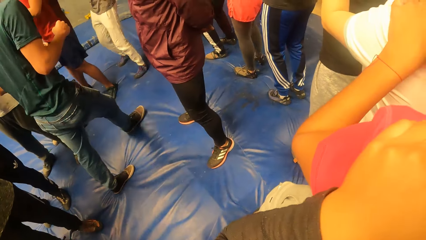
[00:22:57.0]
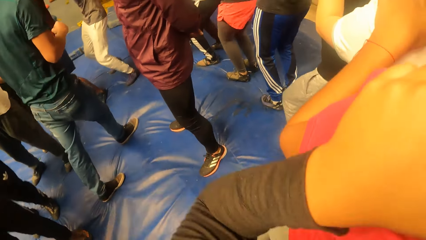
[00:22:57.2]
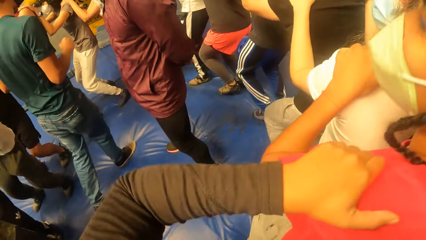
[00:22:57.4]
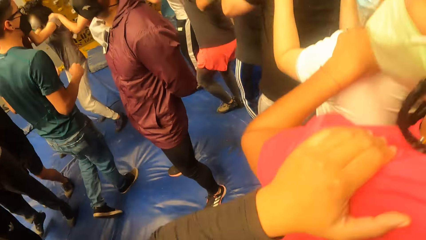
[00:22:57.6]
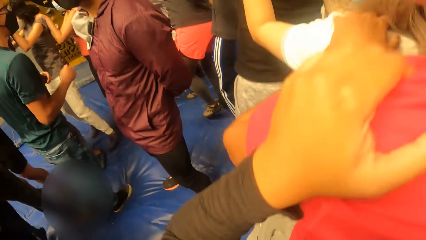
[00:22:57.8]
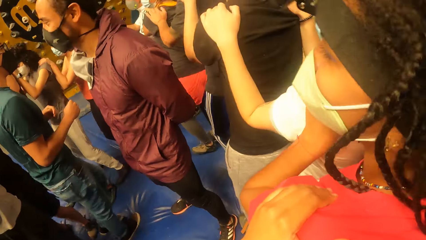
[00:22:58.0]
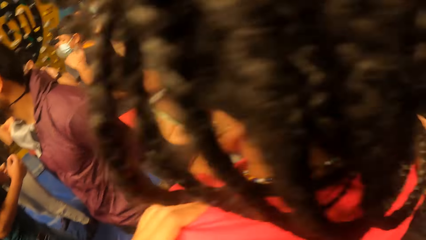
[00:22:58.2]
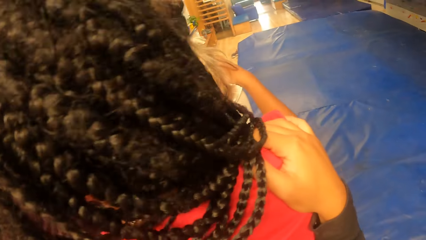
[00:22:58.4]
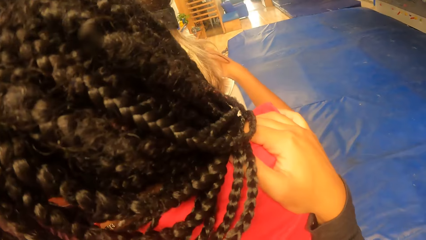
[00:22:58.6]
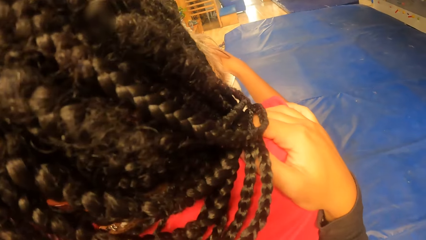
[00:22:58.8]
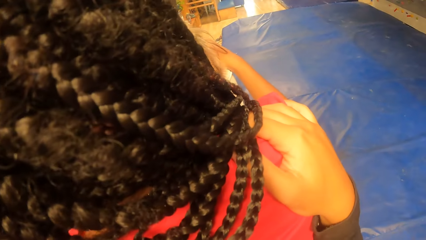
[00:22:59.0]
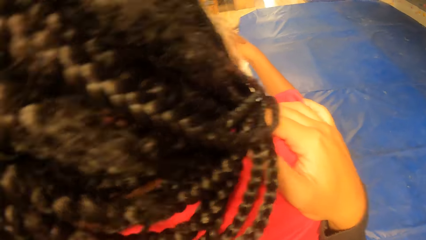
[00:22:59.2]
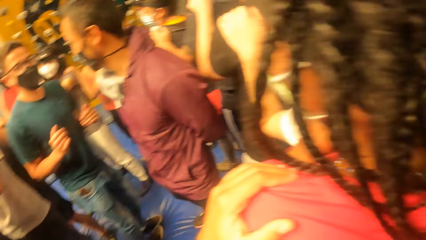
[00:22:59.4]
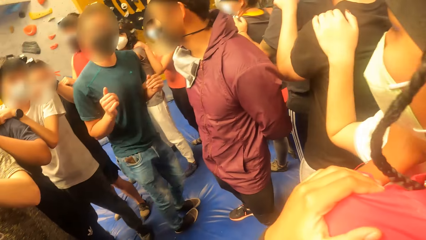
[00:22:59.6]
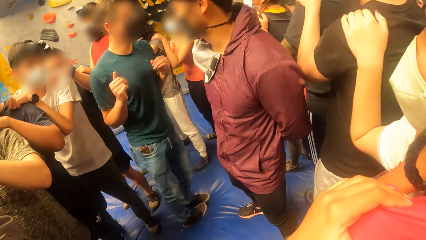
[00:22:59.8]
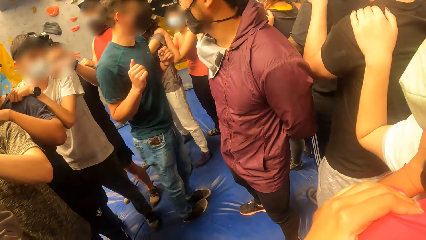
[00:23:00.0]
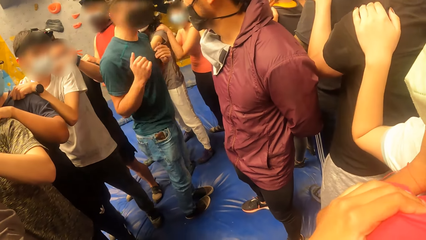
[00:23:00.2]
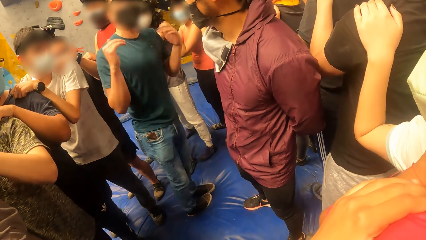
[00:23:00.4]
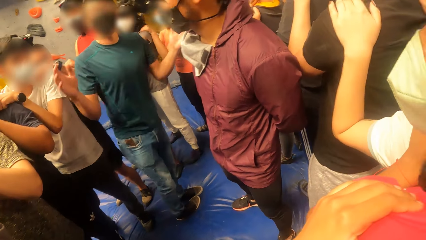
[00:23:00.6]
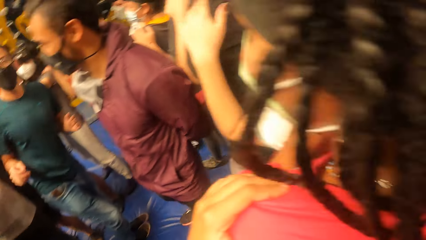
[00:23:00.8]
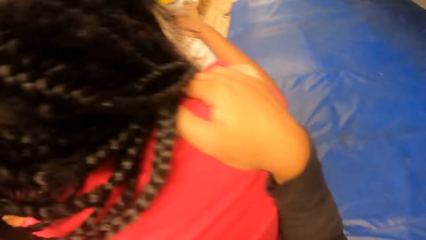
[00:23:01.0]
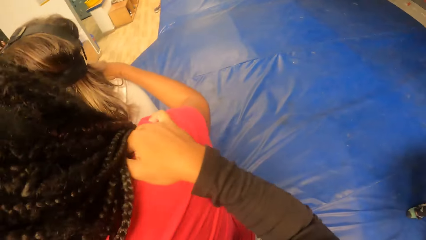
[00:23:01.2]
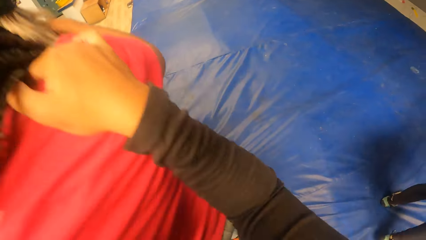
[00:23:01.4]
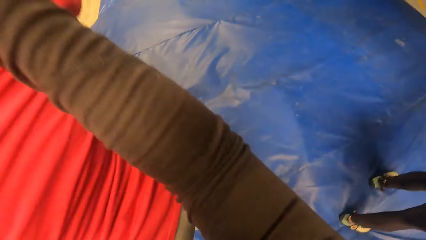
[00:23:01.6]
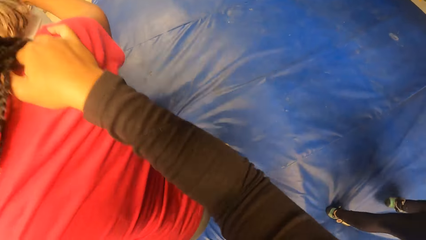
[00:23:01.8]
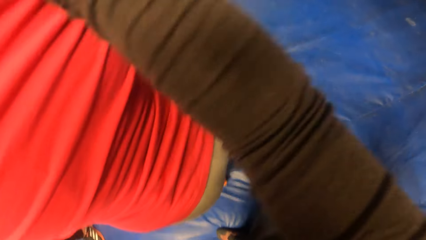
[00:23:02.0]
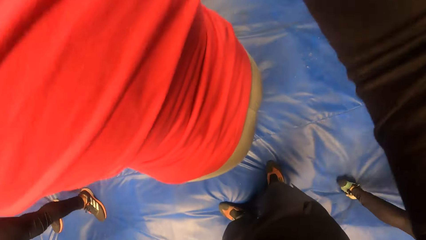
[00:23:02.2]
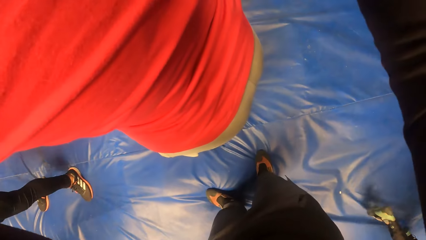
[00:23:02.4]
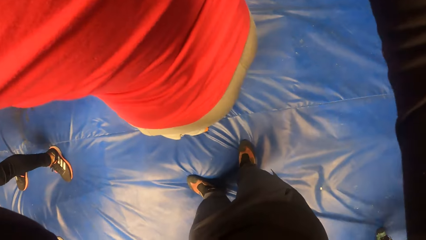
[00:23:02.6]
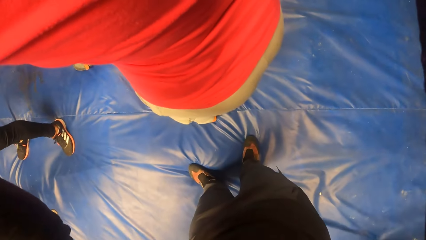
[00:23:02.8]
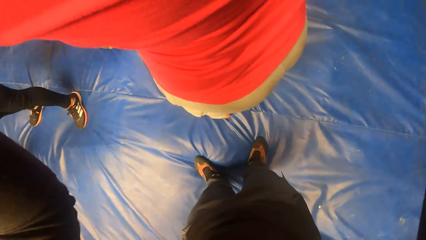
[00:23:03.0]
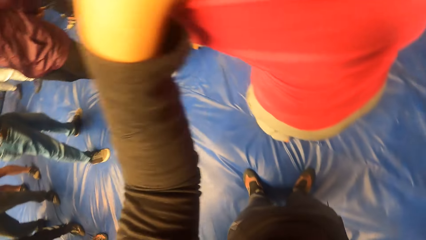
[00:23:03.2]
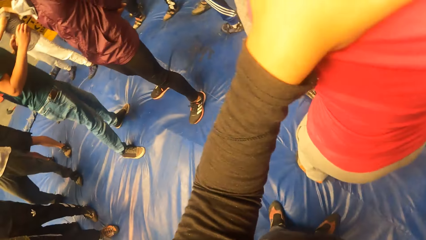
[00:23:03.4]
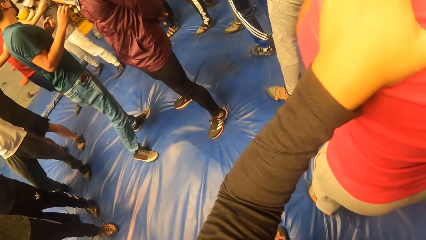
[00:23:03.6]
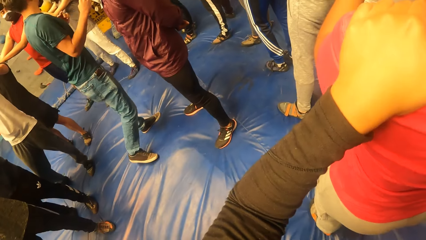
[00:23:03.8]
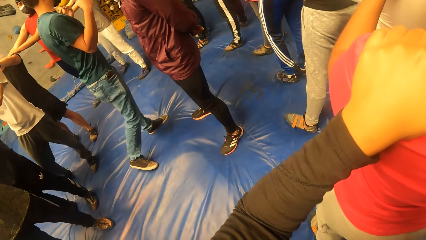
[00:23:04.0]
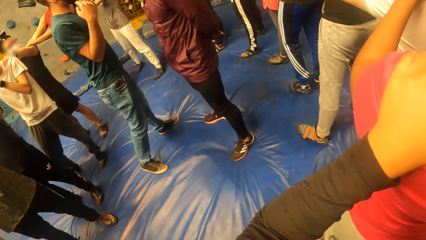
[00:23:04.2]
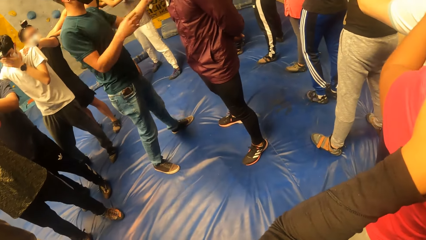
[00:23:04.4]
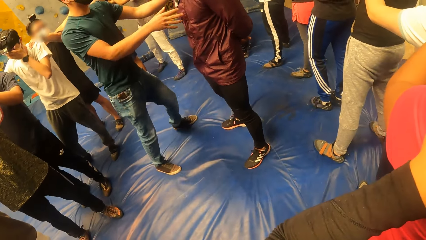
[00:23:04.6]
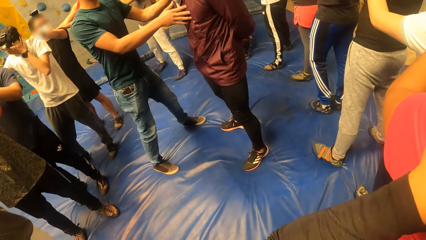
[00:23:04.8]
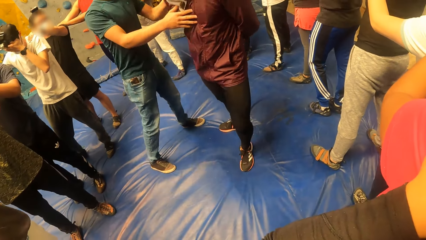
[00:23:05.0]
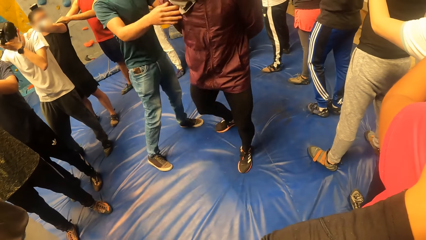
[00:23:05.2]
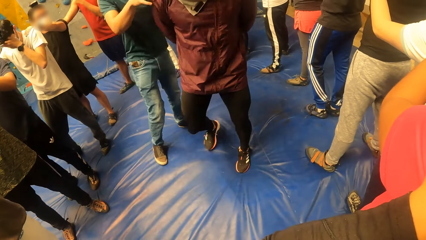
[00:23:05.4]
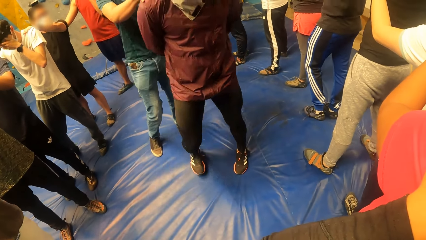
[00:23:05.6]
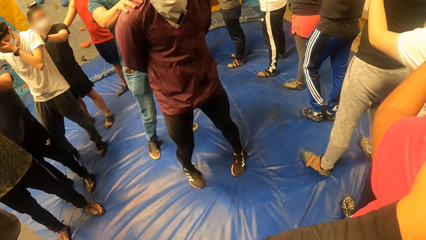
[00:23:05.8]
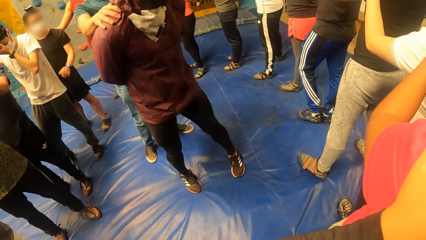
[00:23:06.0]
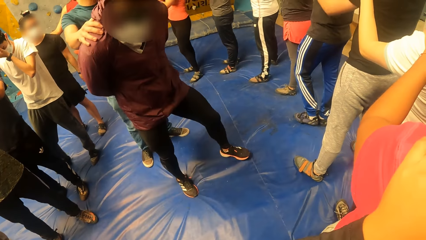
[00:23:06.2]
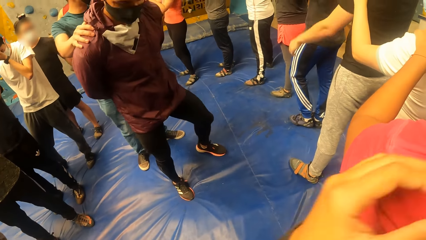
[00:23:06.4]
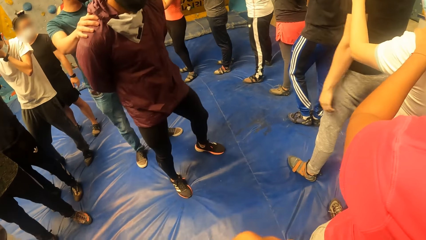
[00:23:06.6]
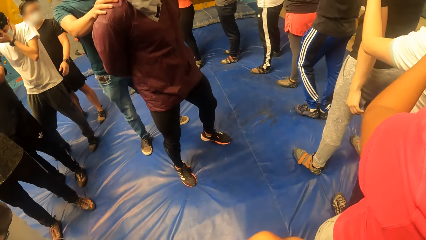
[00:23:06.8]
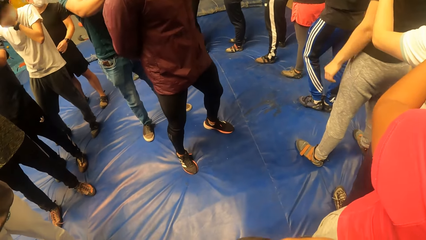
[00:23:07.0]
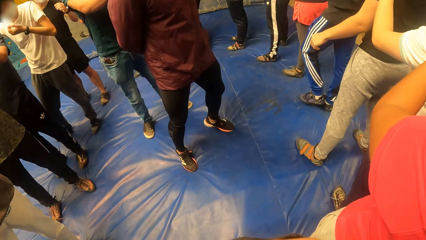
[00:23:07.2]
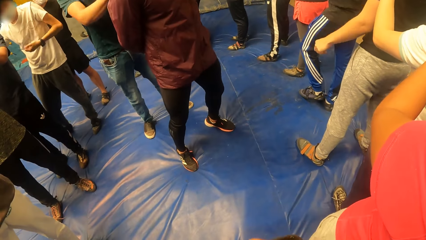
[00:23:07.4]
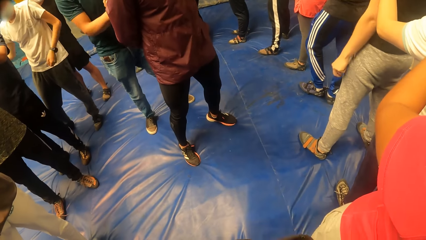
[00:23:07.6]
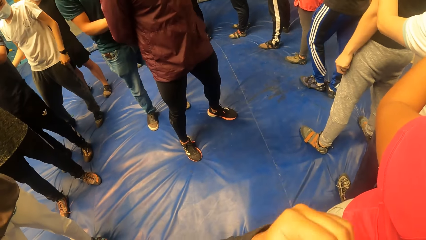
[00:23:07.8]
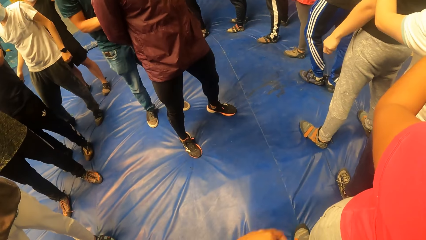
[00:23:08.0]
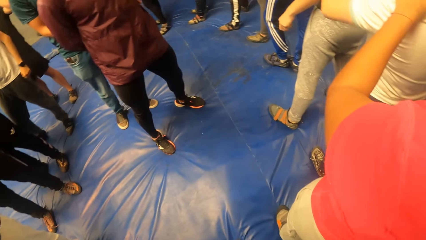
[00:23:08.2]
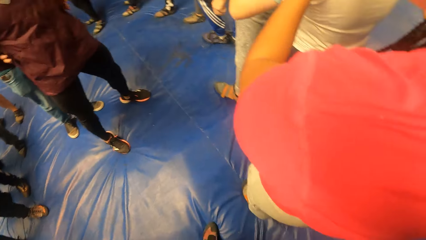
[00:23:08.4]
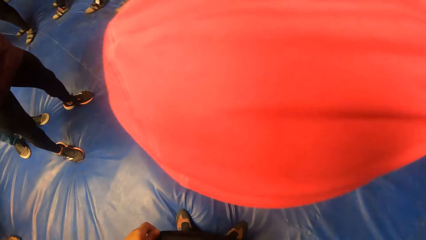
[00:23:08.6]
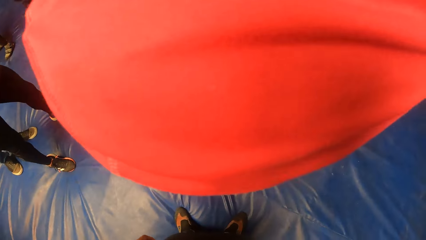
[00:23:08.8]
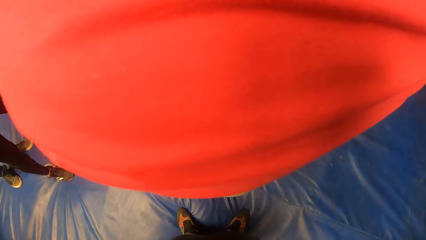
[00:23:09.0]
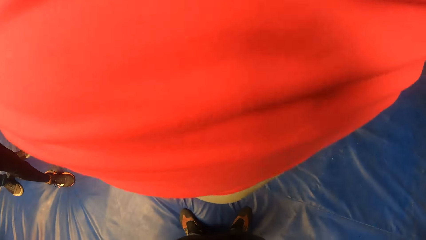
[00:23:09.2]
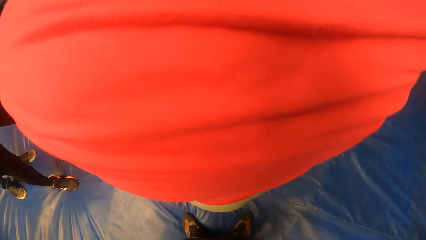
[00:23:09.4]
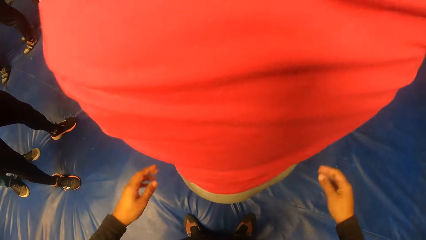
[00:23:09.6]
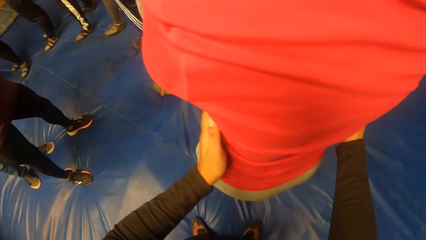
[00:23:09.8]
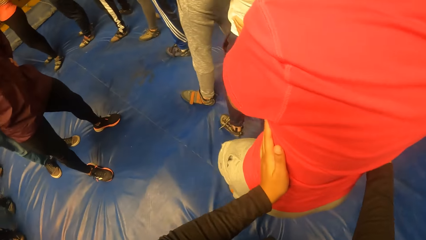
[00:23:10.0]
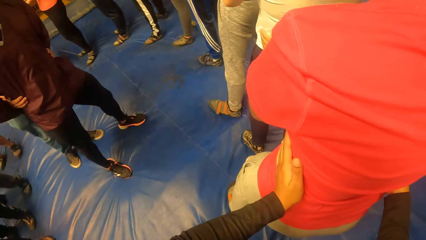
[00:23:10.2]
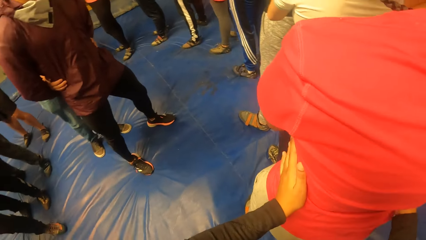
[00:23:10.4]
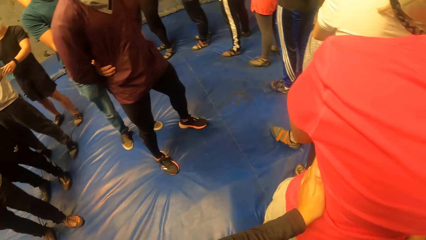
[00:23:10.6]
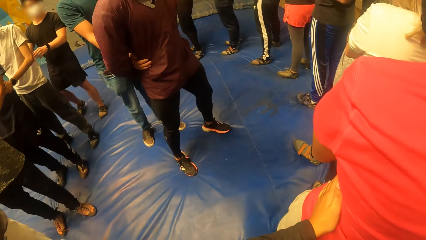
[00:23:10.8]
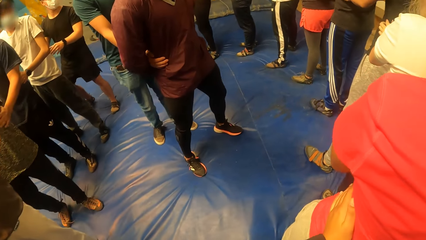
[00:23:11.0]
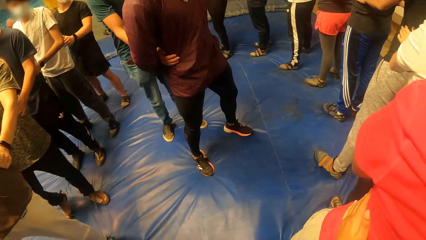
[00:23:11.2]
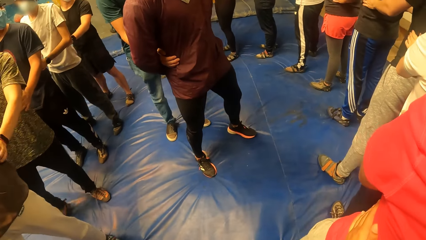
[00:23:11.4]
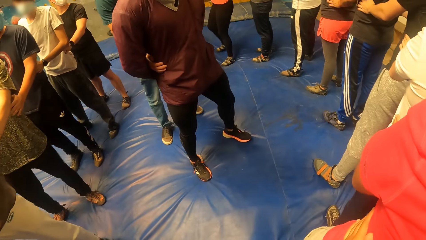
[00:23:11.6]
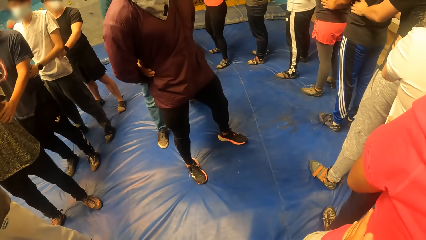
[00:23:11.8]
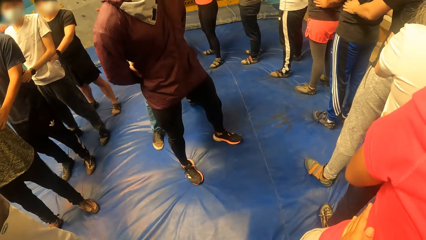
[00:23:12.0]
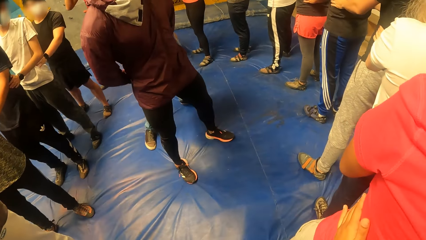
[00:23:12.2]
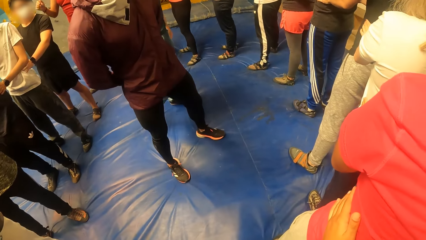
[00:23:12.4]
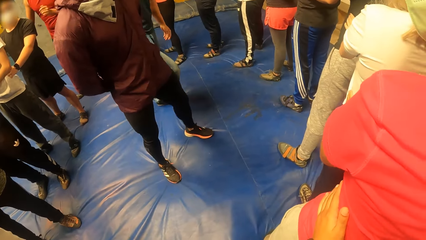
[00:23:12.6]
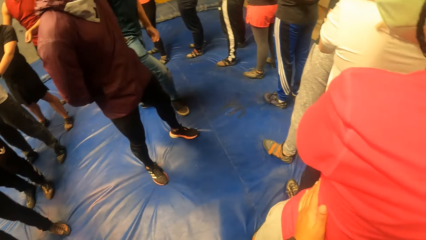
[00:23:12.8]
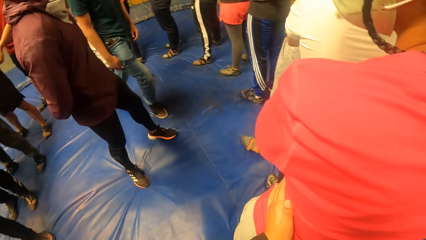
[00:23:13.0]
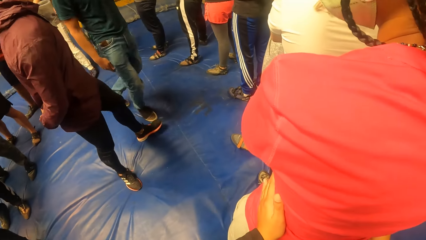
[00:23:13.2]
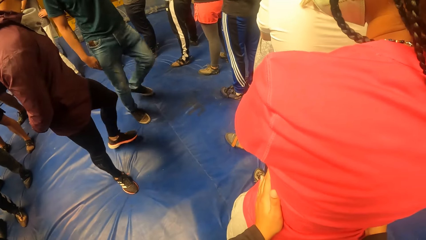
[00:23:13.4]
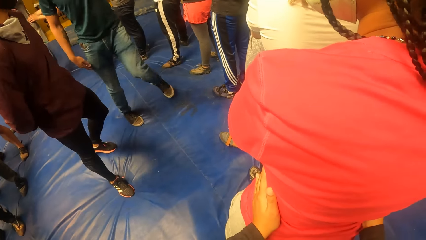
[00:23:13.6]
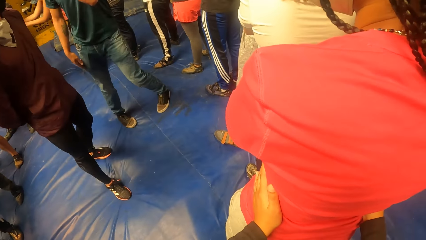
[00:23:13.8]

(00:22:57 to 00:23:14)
The man turns another man in the game arena with both hands. The camera wearer scratches his nose with his left hand. The first man holds the other man by his waist with both hands. The camera wearer places both hands on a woman's waist. He holds the woman at her waist.
